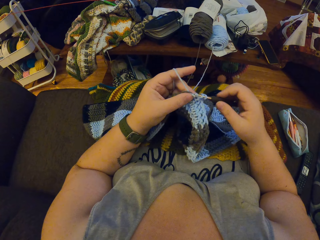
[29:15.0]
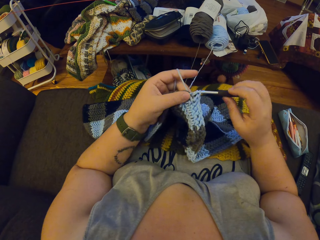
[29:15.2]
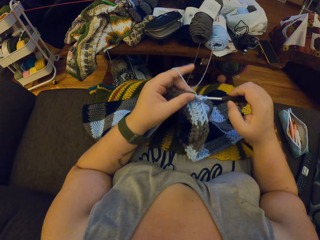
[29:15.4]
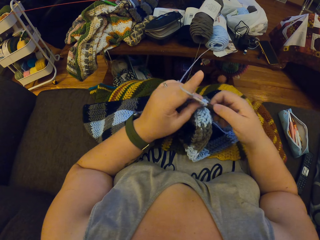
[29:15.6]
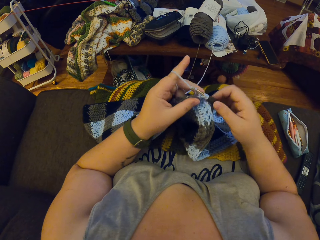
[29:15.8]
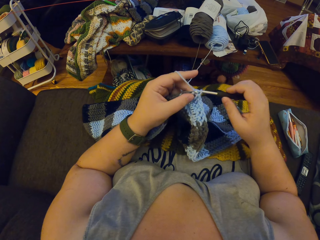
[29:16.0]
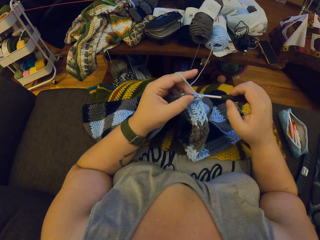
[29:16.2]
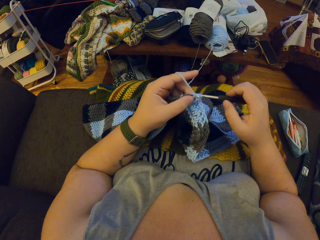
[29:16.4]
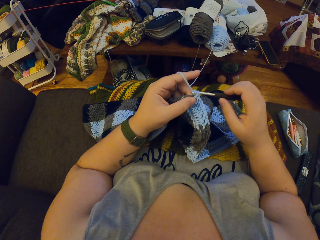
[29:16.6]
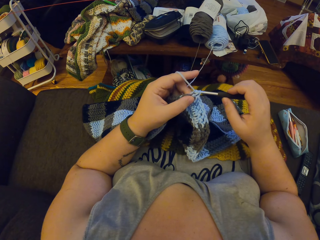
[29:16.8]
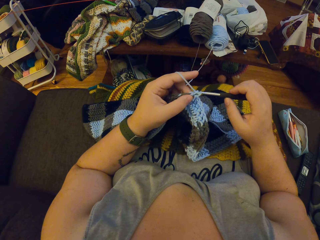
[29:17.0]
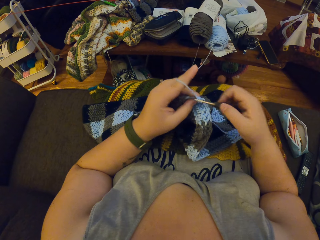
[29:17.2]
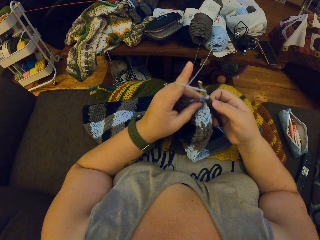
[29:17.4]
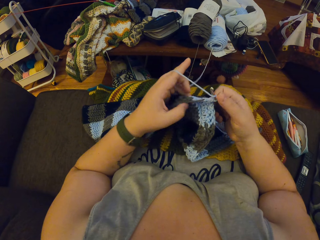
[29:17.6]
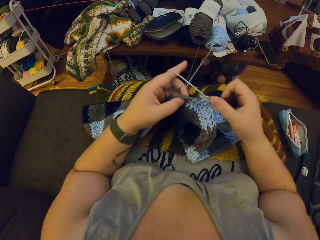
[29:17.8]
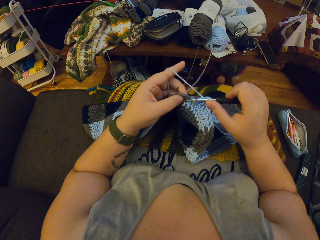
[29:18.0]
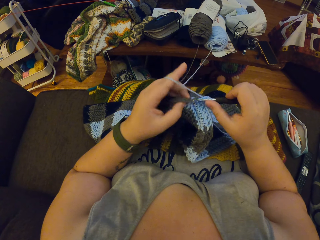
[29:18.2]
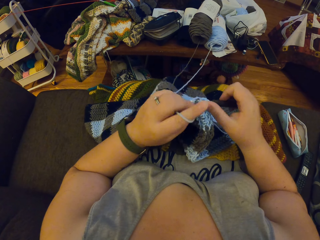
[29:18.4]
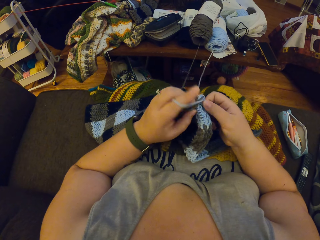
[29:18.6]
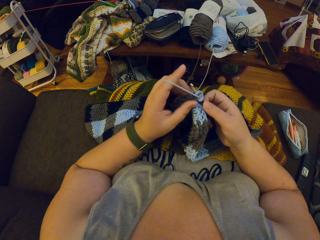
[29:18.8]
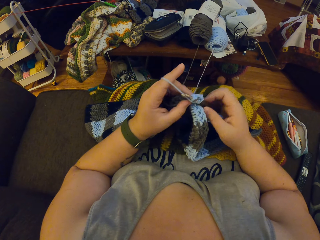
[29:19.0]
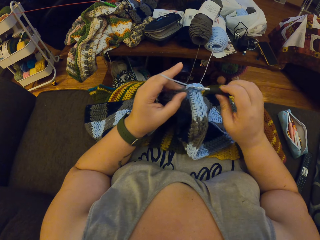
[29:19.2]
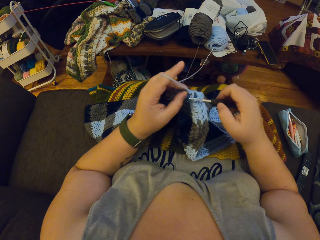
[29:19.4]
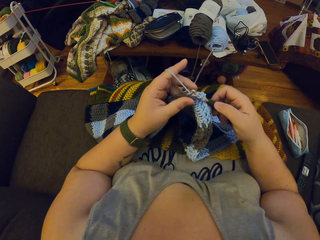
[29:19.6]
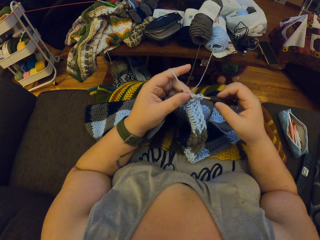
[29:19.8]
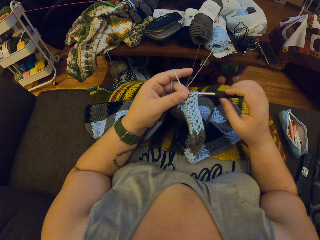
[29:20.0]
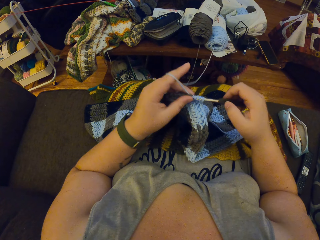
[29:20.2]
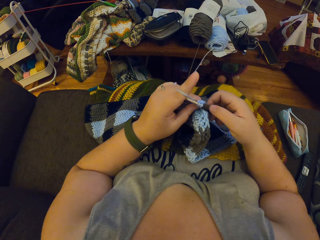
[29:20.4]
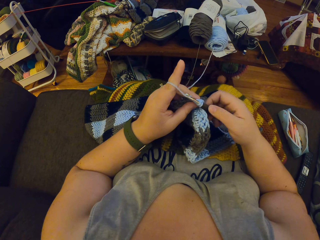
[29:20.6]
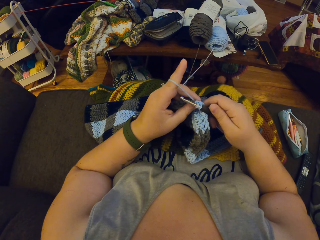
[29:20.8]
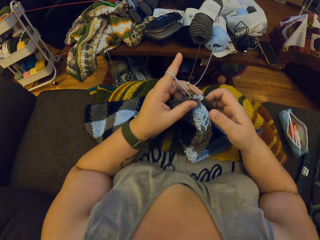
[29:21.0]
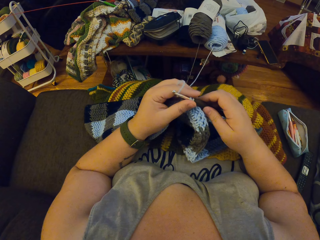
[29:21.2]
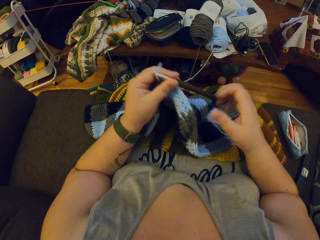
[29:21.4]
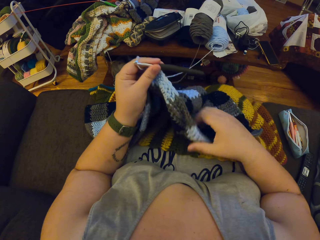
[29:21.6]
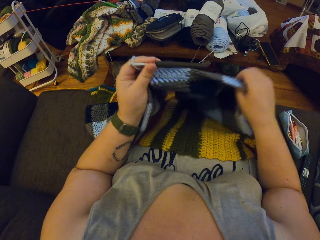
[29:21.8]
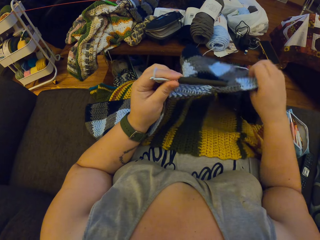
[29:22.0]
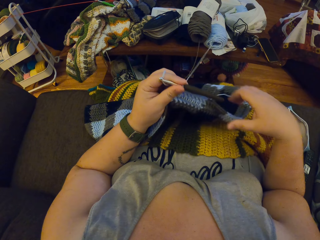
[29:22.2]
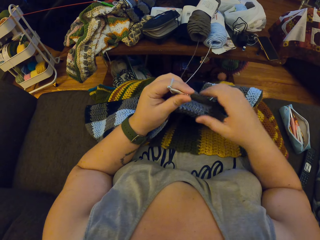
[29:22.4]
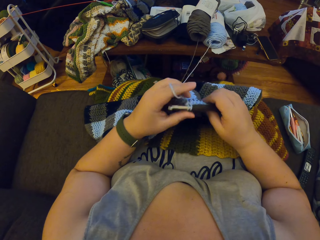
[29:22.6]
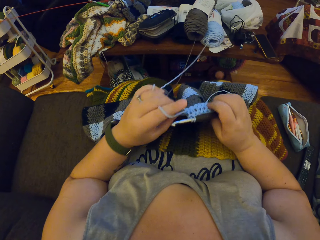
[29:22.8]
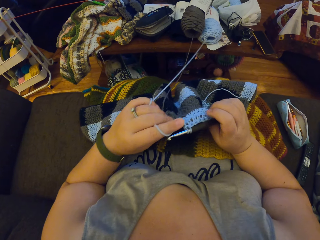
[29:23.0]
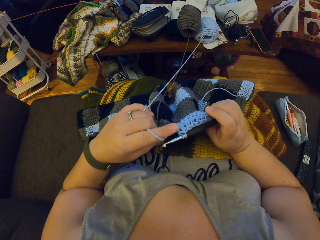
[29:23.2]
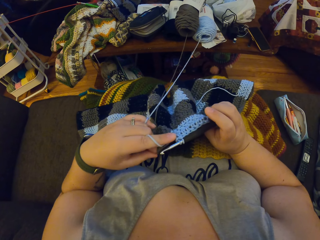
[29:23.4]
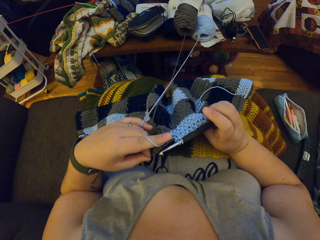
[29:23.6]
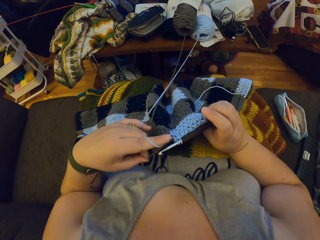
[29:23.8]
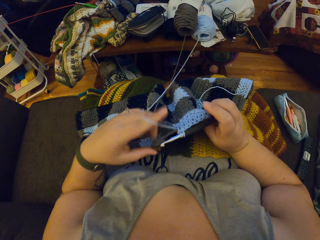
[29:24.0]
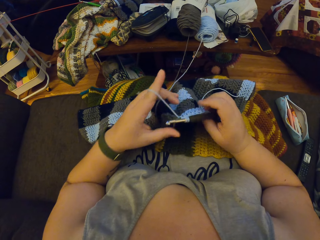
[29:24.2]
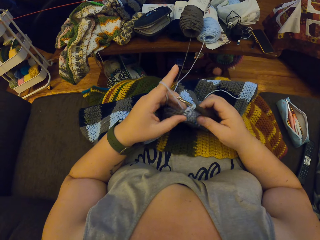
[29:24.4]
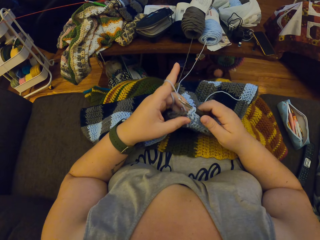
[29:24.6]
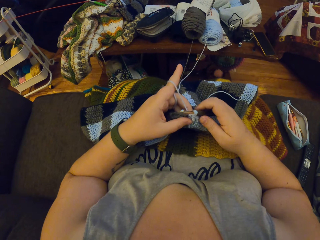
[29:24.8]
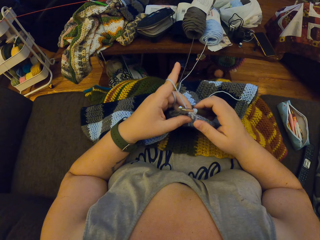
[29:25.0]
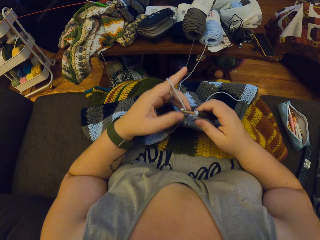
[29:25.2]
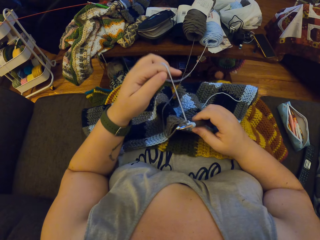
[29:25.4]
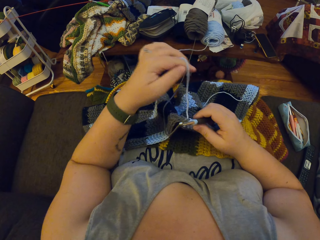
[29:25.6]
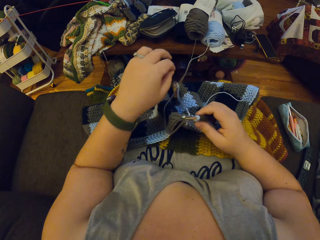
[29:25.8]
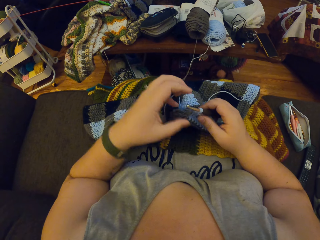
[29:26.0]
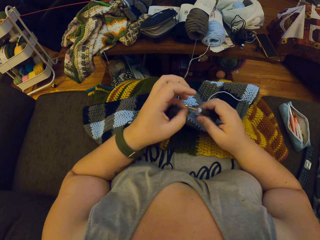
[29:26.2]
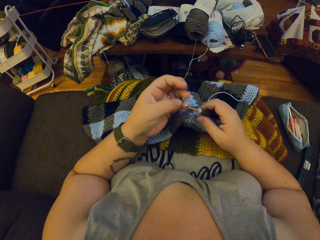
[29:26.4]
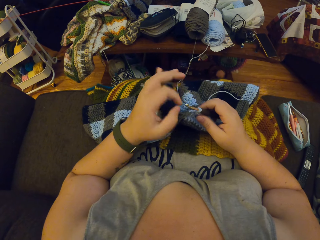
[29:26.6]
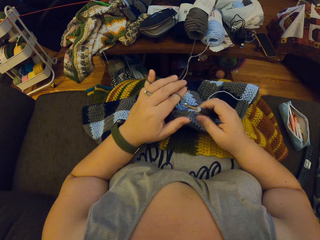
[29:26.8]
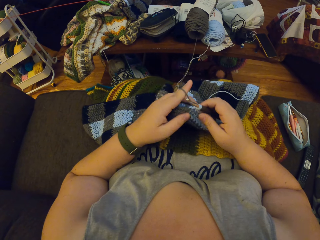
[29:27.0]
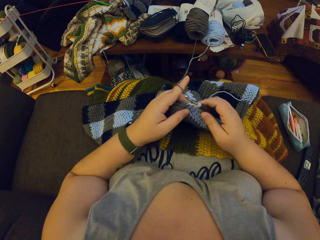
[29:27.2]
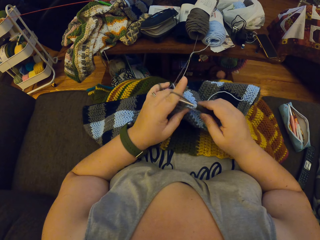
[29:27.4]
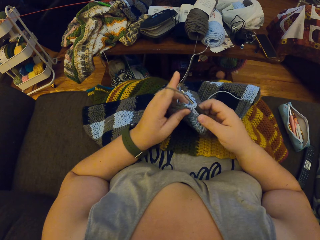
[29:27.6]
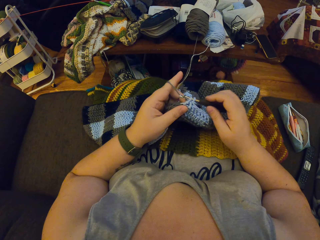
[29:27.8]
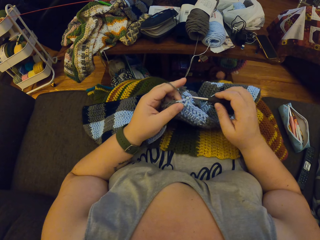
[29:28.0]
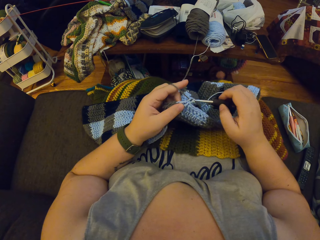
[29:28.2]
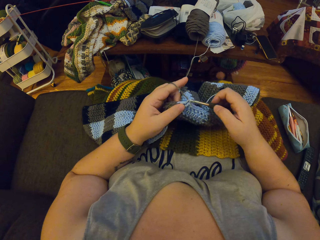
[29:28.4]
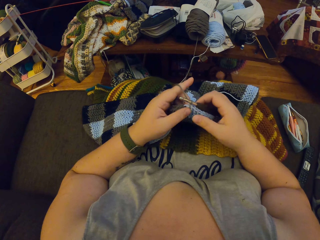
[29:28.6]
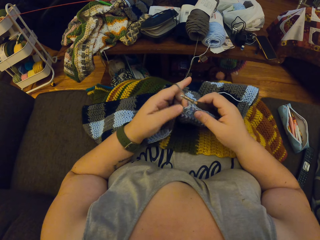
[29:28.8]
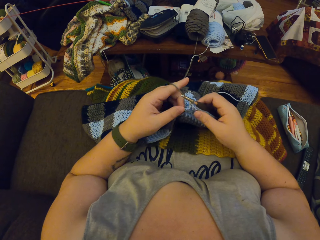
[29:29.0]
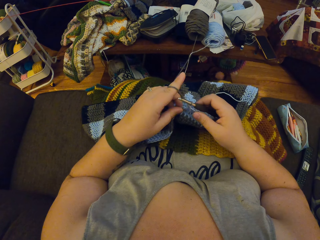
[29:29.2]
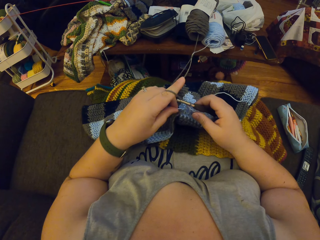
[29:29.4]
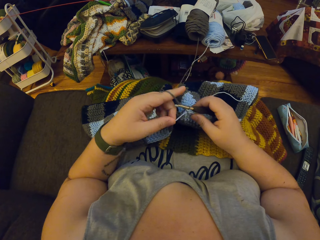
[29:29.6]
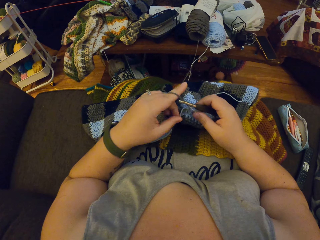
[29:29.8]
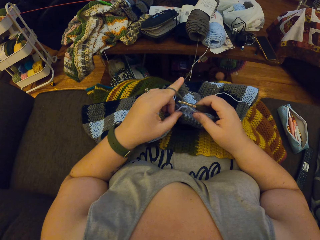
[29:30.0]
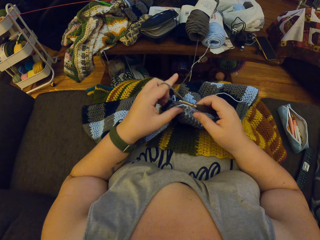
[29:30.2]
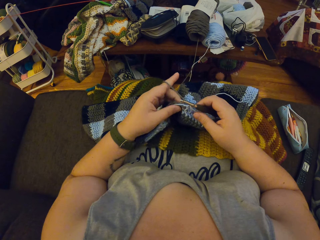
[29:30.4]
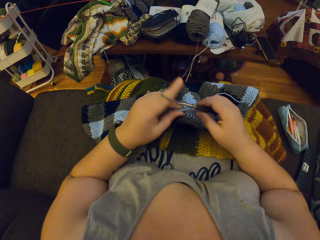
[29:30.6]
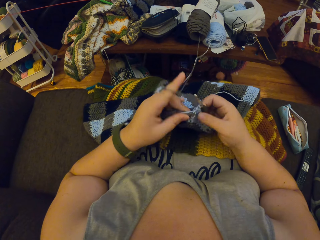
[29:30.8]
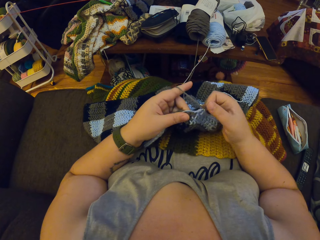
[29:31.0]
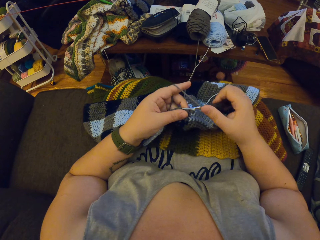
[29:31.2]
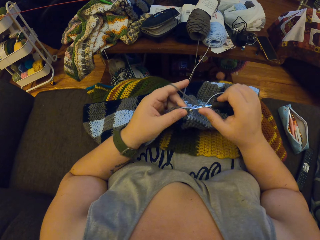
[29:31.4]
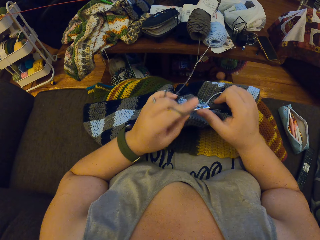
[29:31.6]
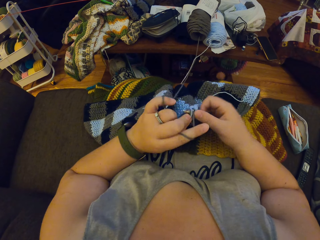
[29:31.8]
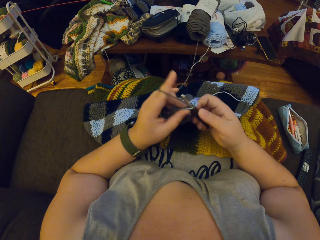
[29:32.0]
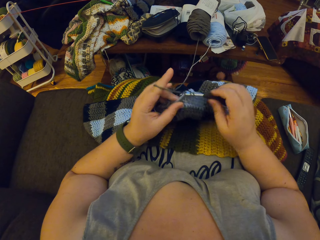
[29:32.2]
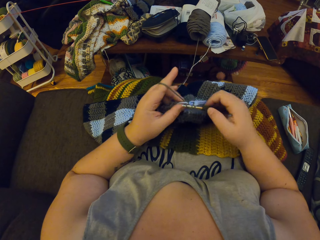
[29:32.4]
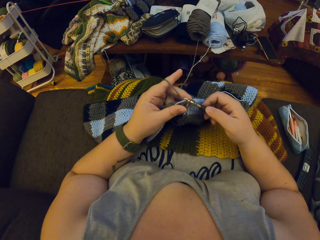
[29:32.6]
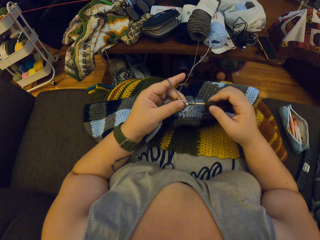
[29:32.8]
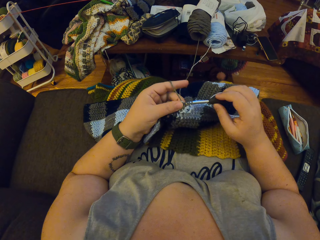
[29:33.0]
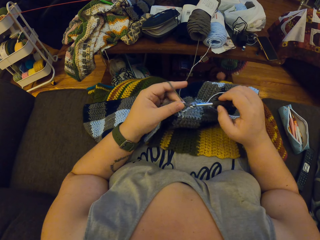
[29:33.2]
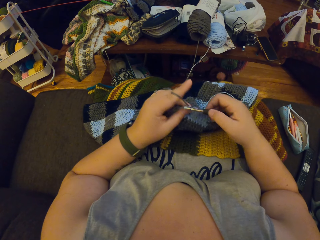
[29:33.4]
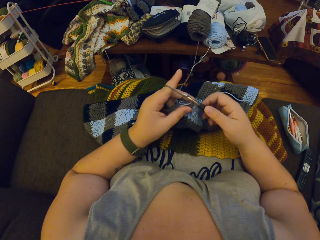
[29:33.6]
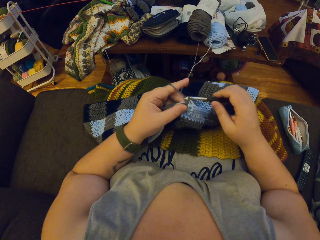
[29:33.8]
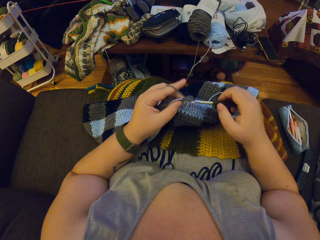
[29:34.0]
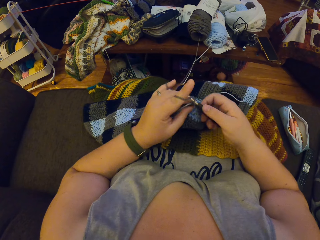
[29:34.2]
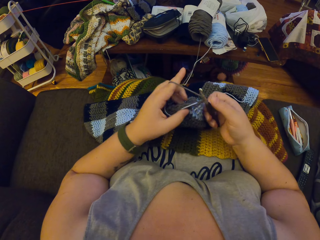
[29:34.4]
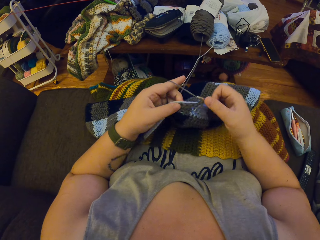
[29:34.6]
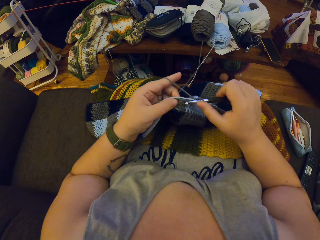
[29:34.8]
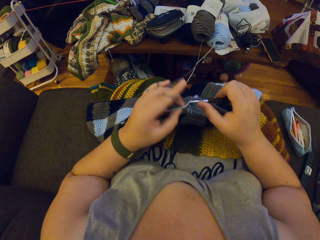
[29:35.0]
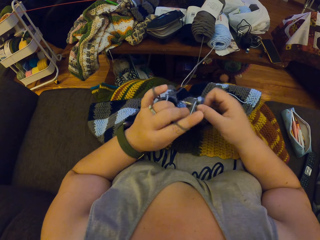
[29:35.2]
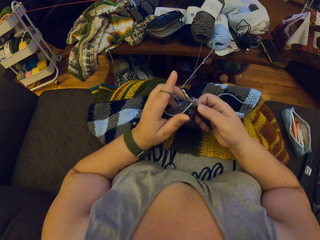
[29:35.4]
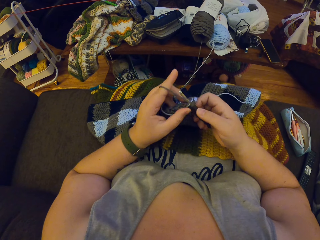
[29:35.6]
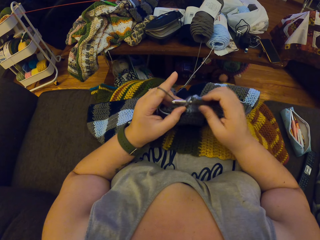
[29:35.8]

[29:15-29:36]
The camera wearer adjusts the crochet with her right hand. She adjusts the fabric closer and holds the knitting crochet. She untwirls the blue yarn from her left hand. She twirls the black yarn round her left hand. She crochets with the black yarn. She knits the fabric.
